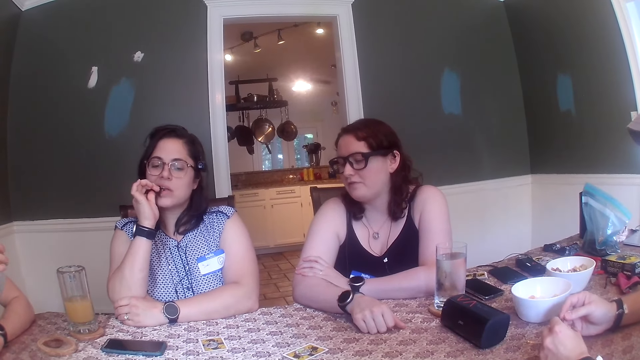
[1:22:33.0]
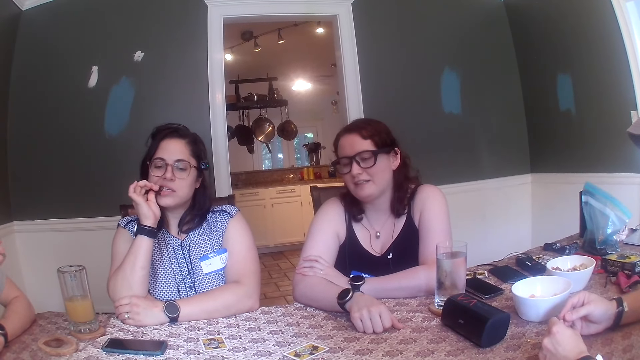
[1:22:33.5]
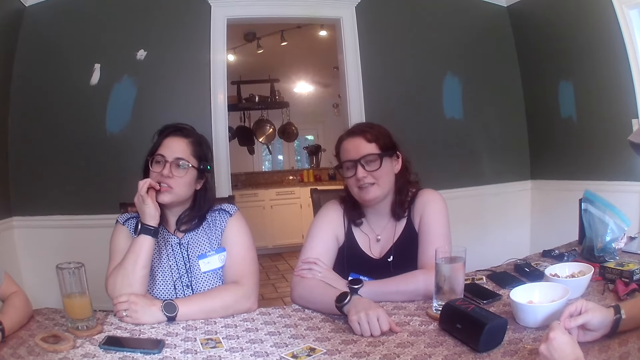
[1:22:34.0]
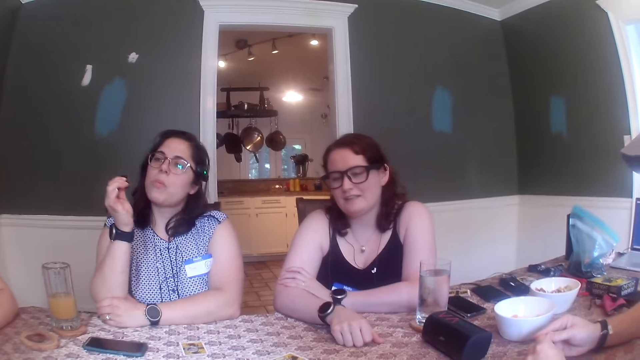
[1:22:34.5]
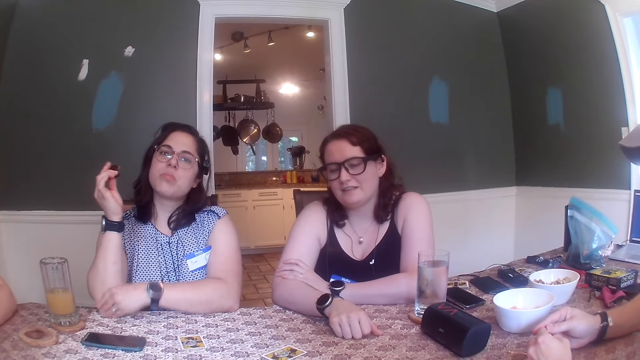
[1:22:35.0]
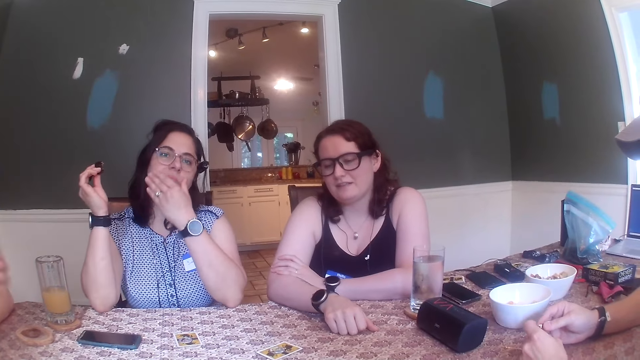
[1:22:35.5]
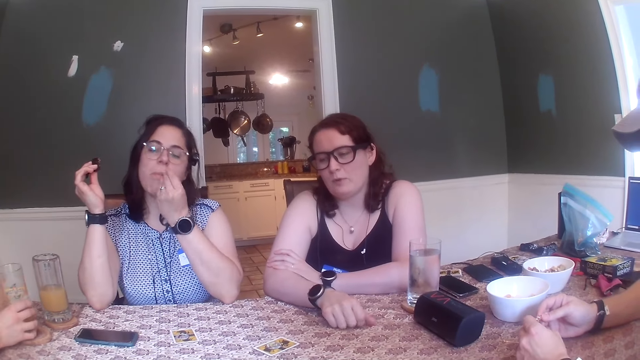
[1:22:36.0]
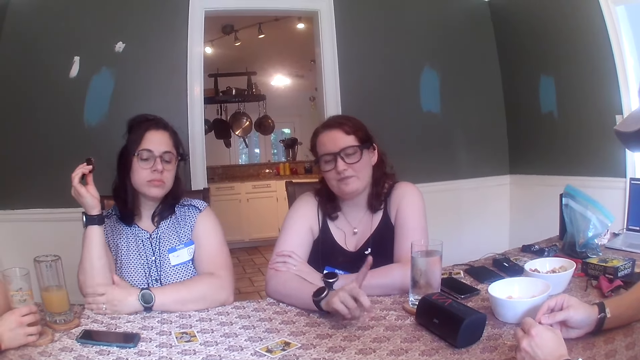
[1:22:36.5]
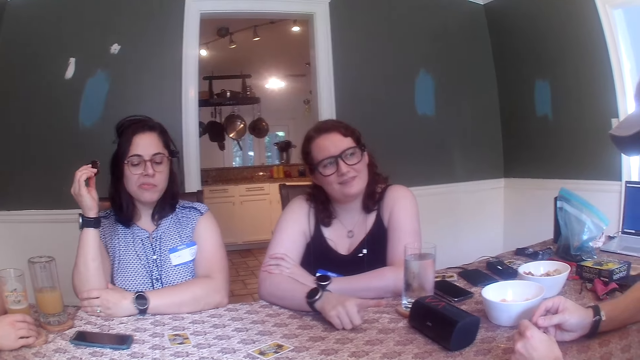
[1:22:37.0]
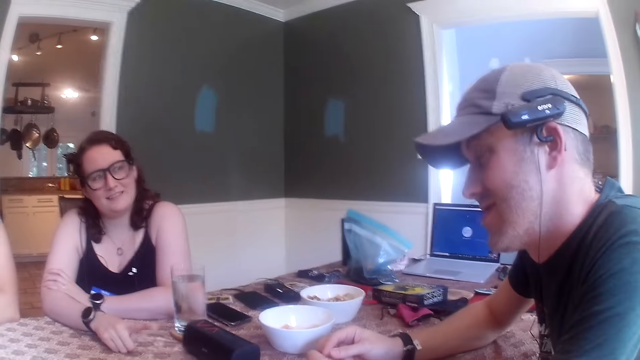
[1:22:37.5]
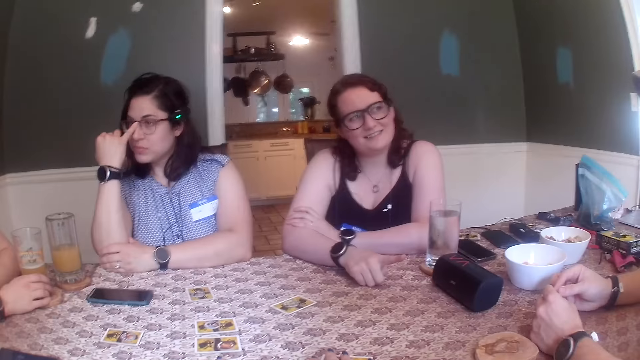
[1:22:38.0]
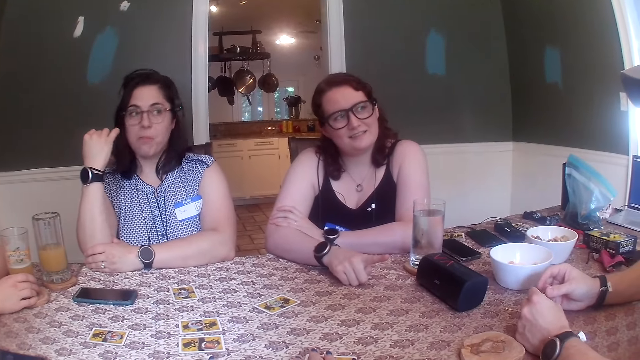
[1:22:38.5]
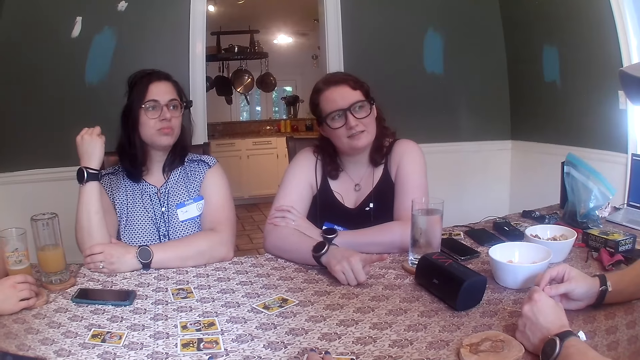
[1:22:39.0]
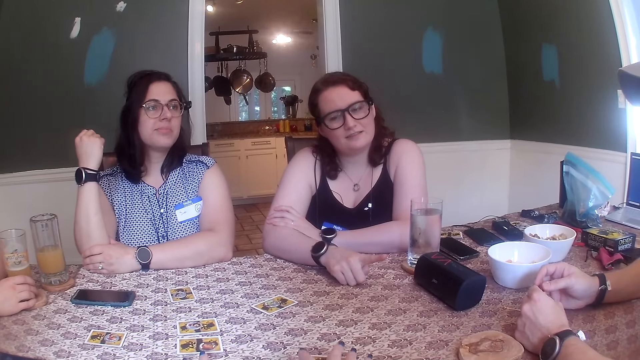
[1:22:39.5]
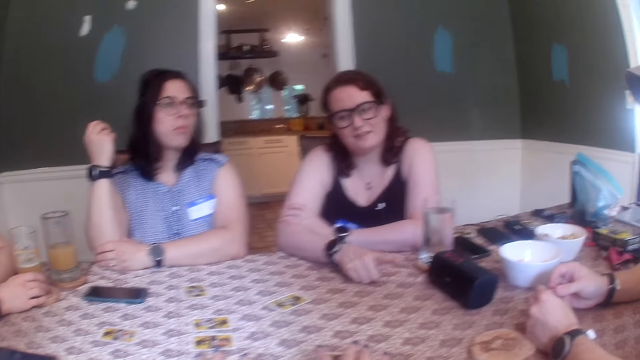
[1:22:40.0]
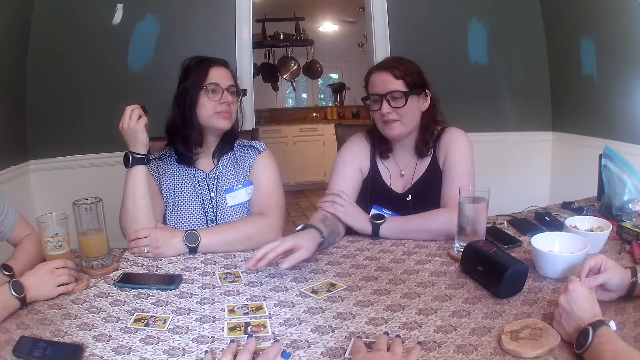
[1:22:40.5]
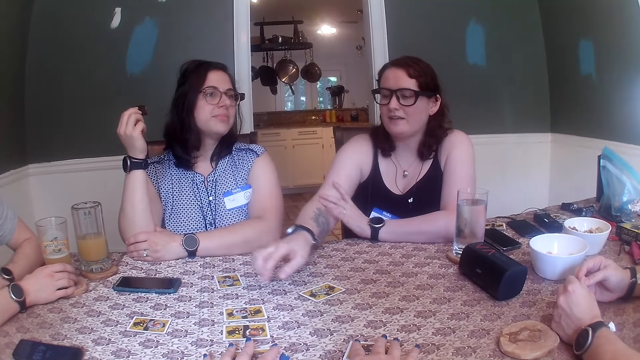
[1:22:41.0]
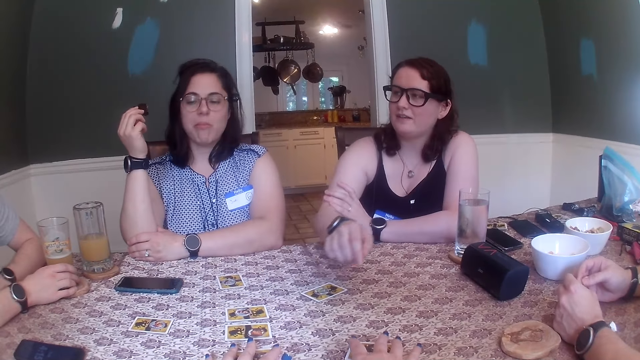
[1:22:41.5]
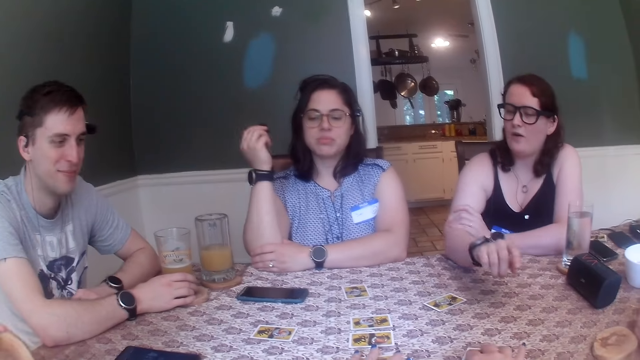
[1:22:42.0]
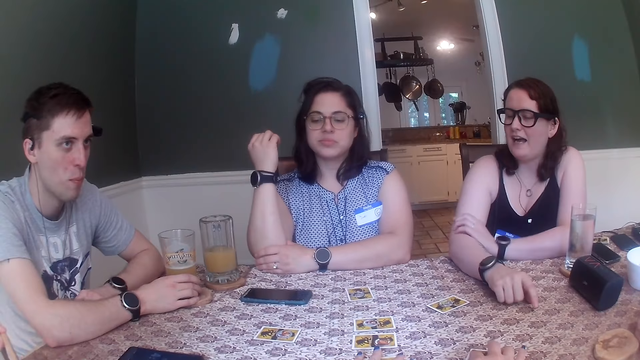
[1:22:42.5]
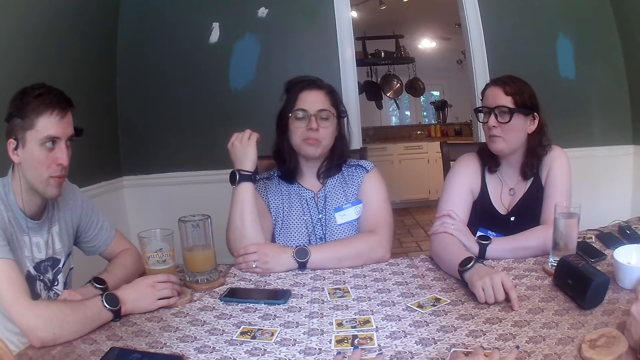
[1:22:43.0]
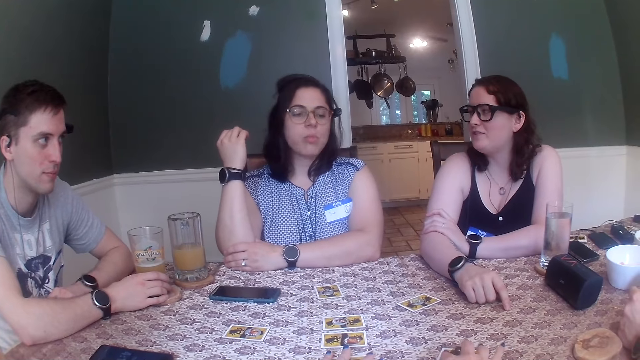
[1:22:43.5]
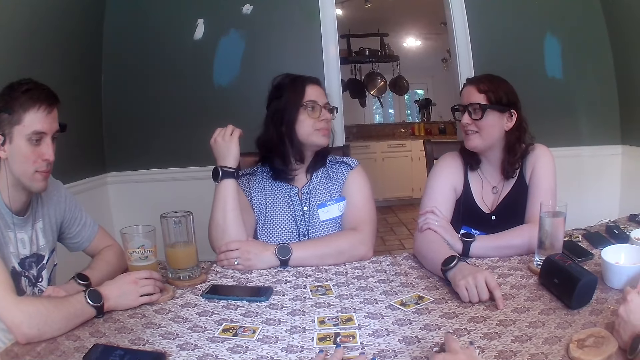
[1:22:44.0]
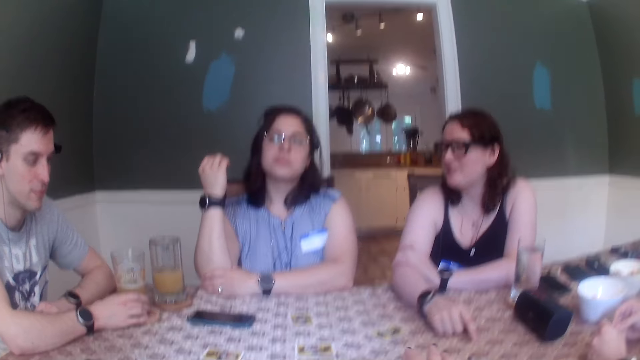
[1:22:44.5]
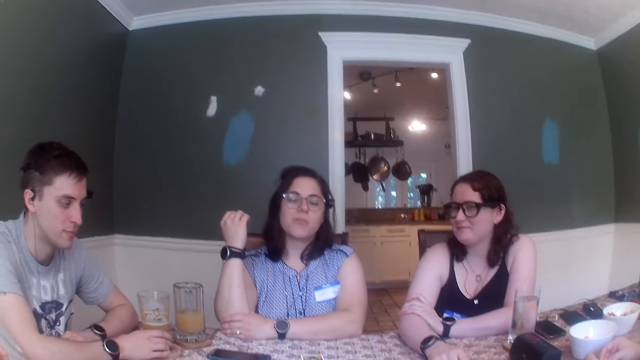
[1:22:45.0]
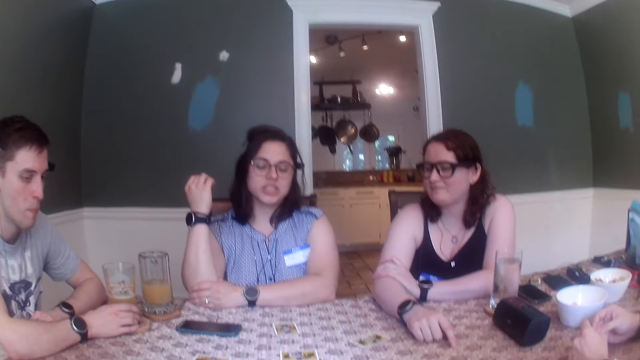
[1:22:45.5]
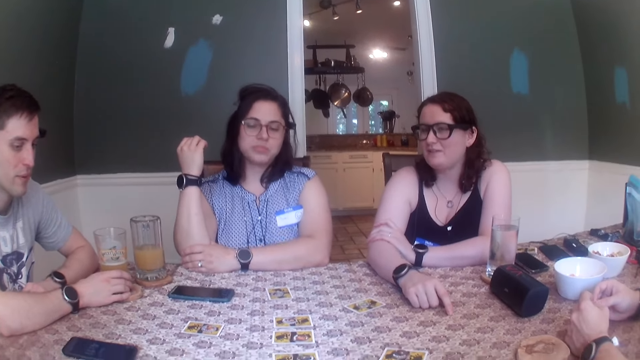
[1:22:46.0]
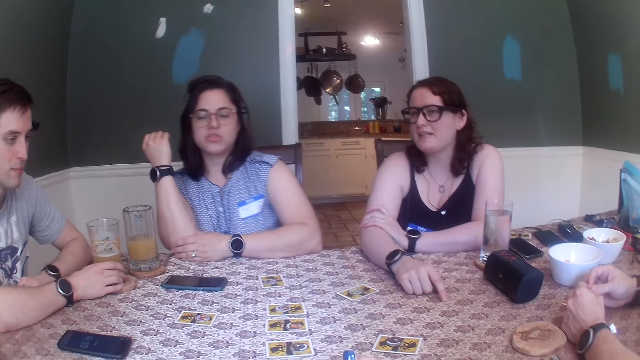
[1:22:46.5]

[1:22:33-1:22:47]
The camera wearer converses with a man. A woman cleans her mouth with her right hand. Another man drops the glass of juice in his right hand on the coaster that is on the table. Another woman points at a third man with her right index finger. The first woman scratches her nose with her right little finger. The camera wearer looks at a fourth man. The fourth man converses with the camera wearer. The second woman moves her right hand towards the cards on the table. She places her right hand on the table. The camera wearer looks around the table. A third woman converses with the camera wearer.

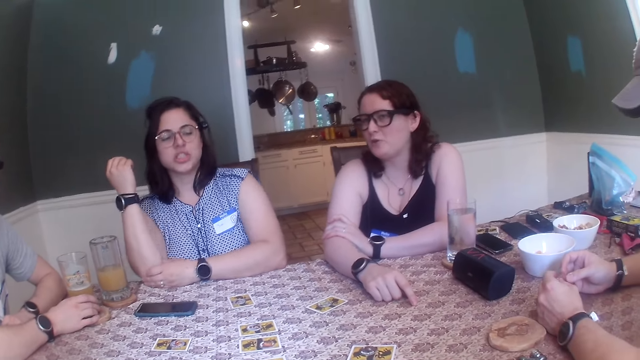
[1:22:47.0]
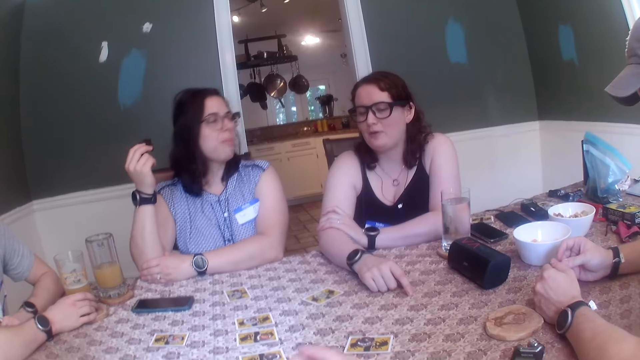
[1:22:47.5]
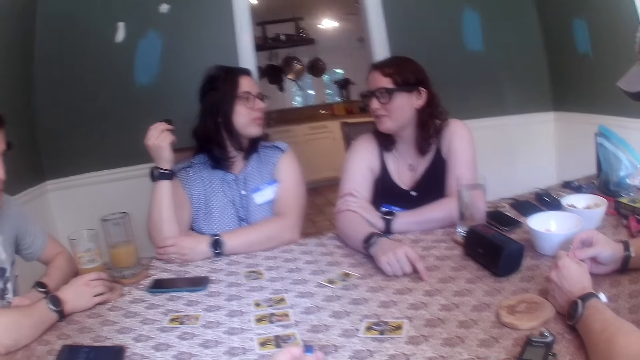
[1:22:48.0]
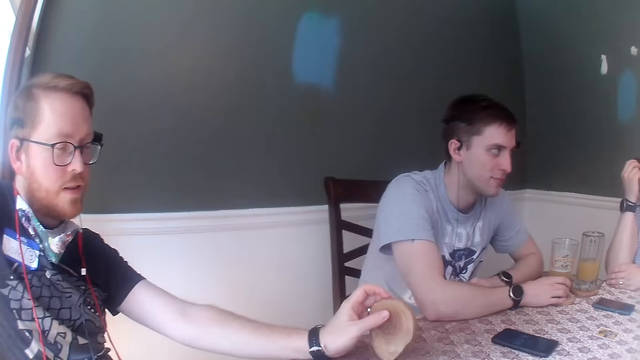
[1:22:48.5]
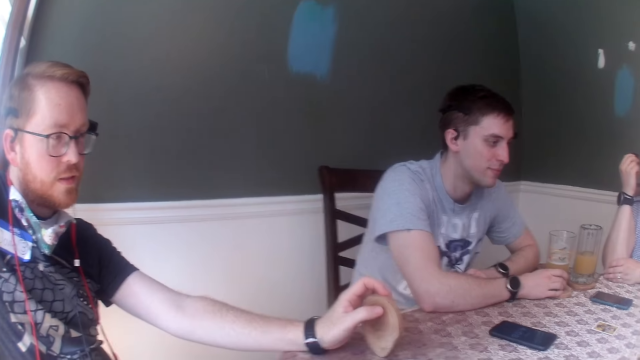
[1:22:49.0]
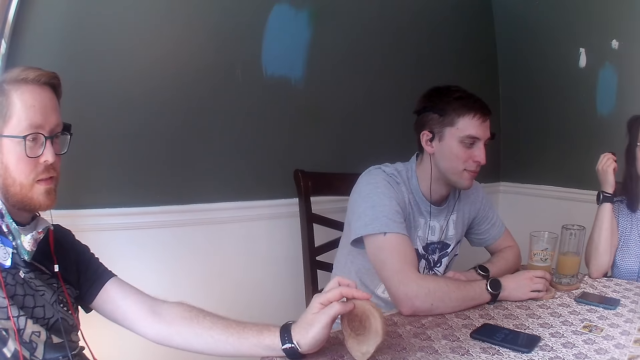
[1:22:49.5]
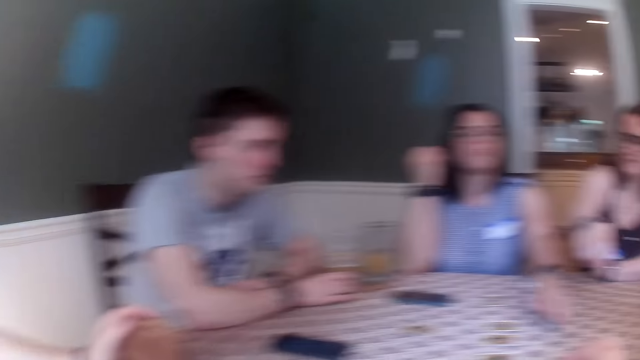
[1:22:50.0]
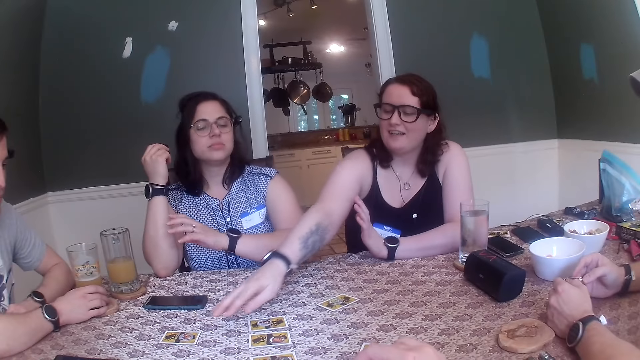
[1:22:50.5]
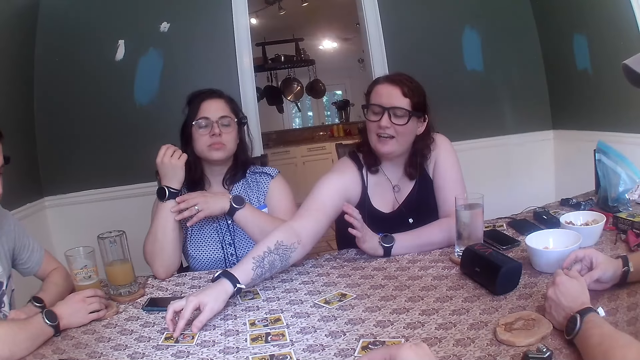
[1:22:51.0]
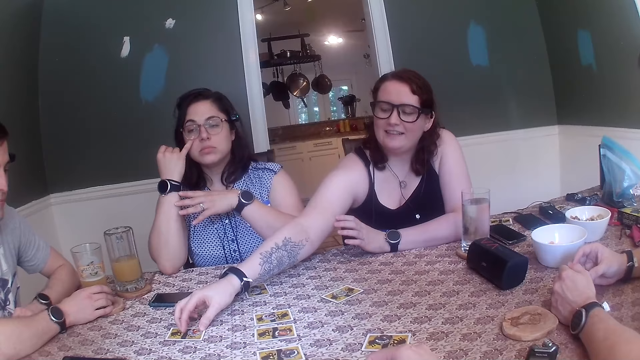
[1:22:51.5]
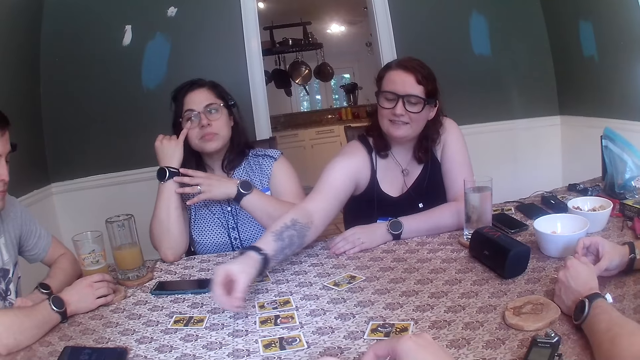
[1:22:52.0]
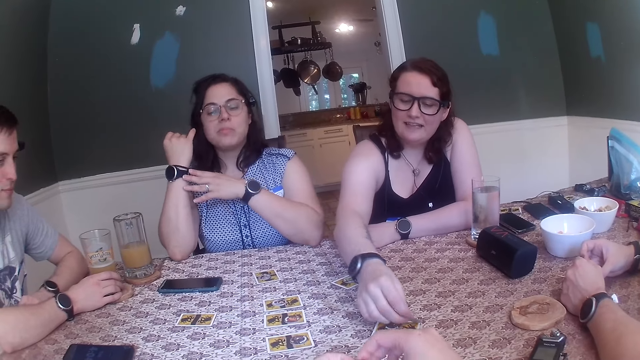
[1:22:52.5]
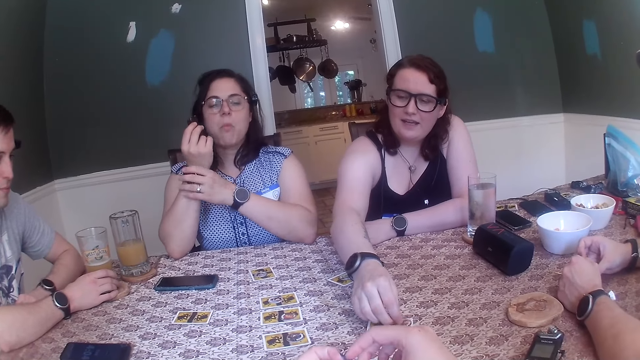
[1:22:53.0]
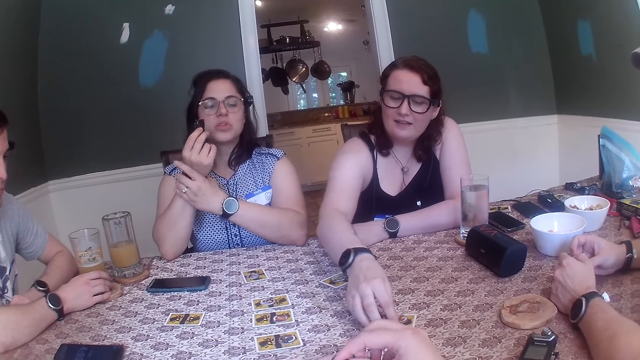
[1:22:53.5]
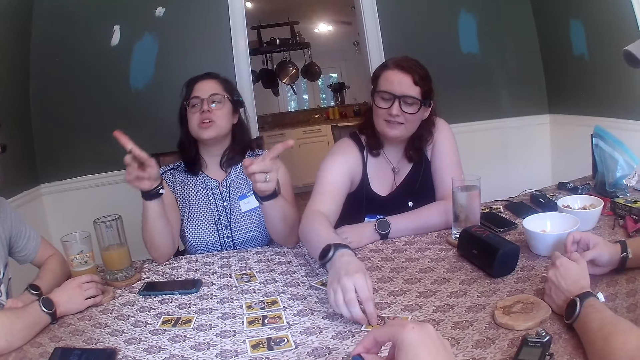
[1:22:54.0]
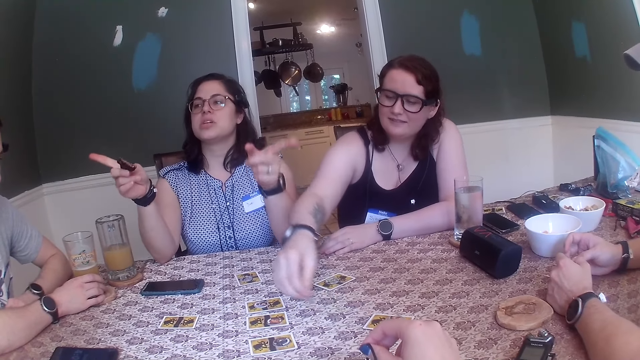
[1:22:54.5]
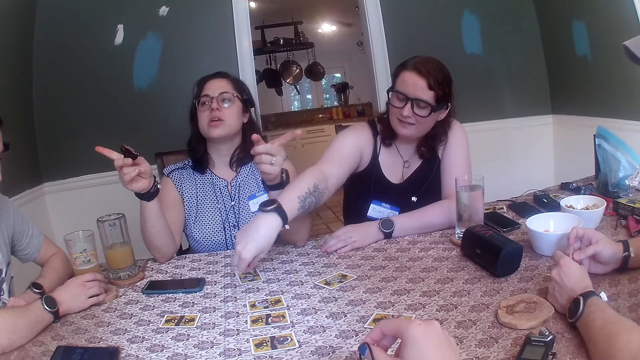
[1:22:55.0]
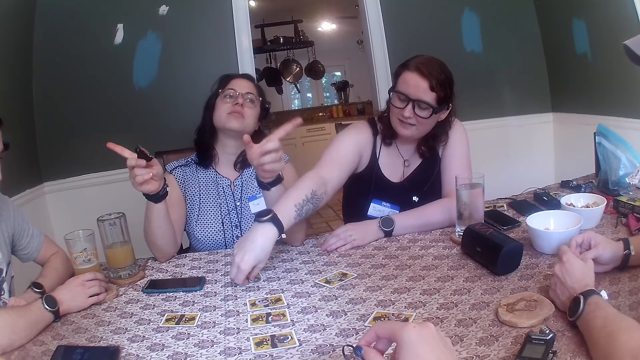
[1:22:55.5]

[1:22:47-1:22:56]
The camera wearer converses with a woman and a second woman. A man plays with the coaster on the table with his right hand. The camera wearer looks at a second man. A third woman picks the chip on the card on the table with her right hand. The first woman plays the card game. The third woman picks the chip on the card from the table with her right hand. A fourth woman scratches her face with her right little finger. The camera wearer plays with a cord in her hands. The third woman places the chip on the card that is on the table with her right hand. The first woman puts the cards on the table. The fourth woman touches her wrist watch with her right hand, points at a third man with her right index finger, and points at a fourth man with her left index finger. The third woman picks the chip on the card from the table with her right hand. The second woman converses with the camera wearer. The third woman places the chip on the card that is on the table with her right hand.
